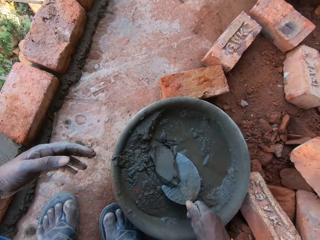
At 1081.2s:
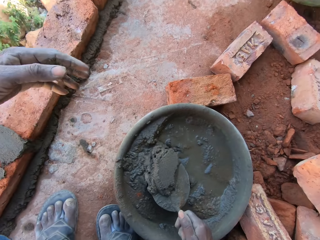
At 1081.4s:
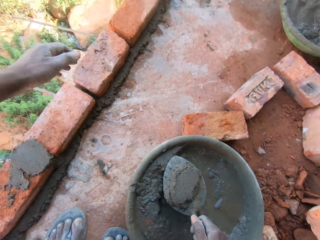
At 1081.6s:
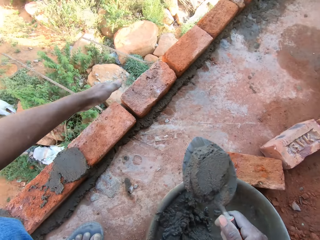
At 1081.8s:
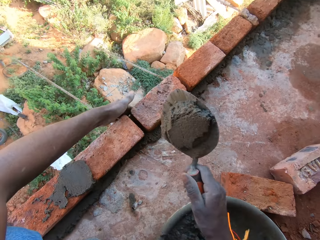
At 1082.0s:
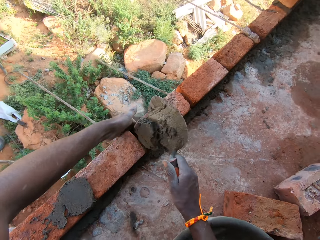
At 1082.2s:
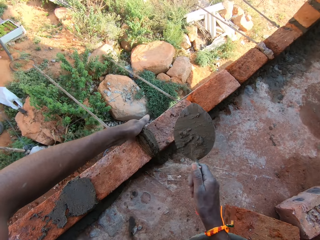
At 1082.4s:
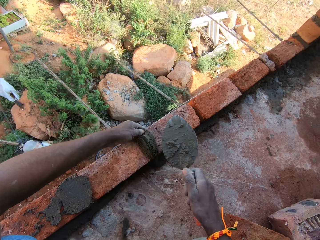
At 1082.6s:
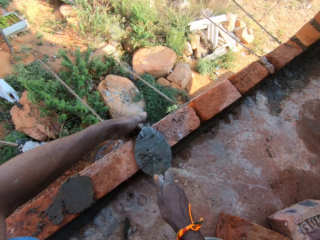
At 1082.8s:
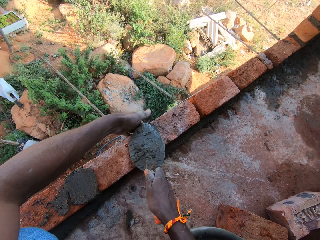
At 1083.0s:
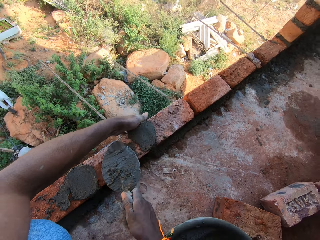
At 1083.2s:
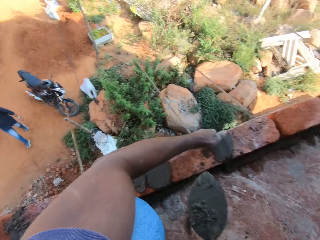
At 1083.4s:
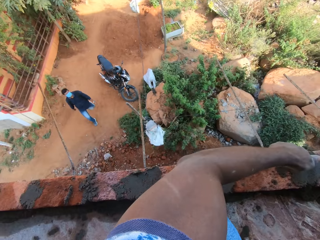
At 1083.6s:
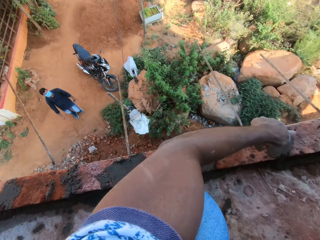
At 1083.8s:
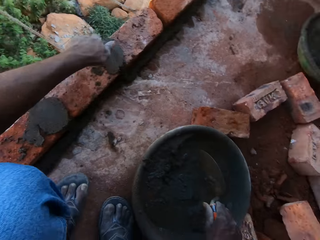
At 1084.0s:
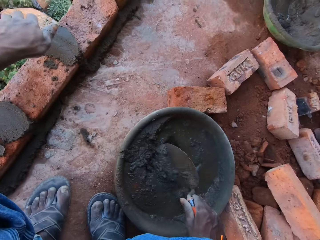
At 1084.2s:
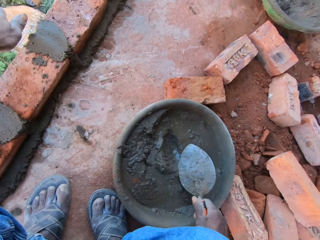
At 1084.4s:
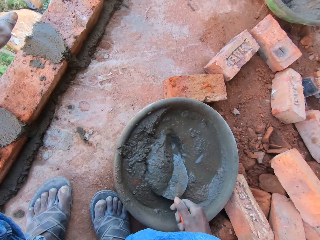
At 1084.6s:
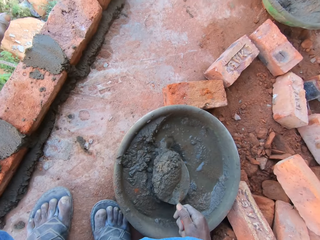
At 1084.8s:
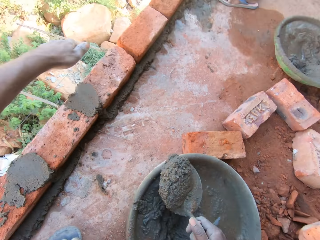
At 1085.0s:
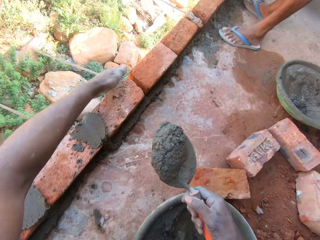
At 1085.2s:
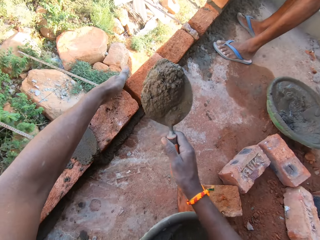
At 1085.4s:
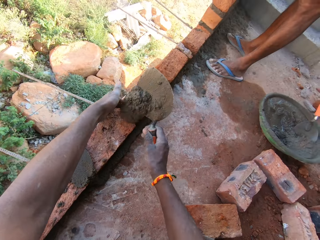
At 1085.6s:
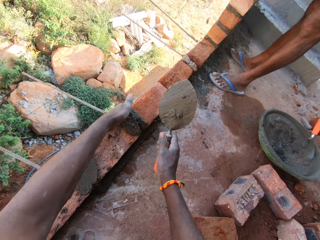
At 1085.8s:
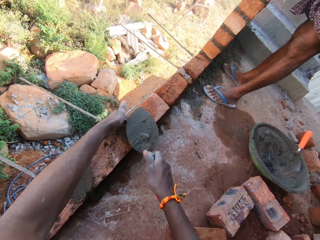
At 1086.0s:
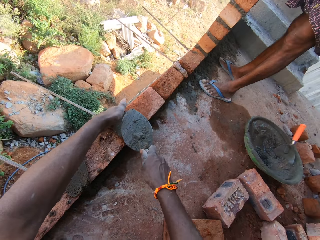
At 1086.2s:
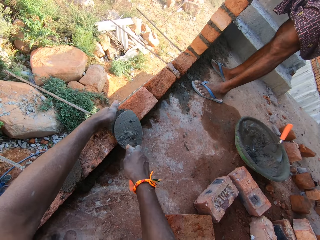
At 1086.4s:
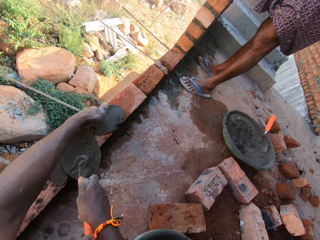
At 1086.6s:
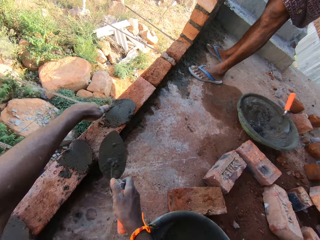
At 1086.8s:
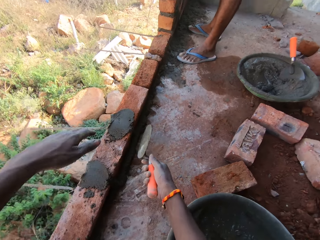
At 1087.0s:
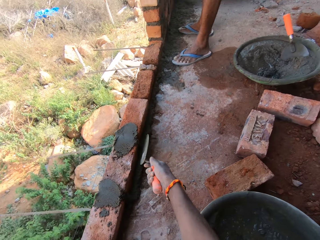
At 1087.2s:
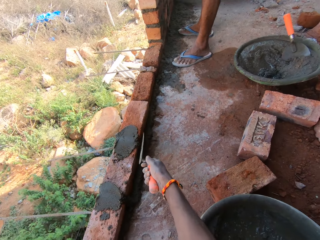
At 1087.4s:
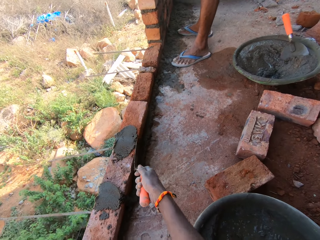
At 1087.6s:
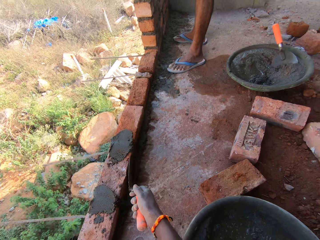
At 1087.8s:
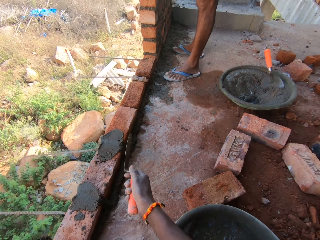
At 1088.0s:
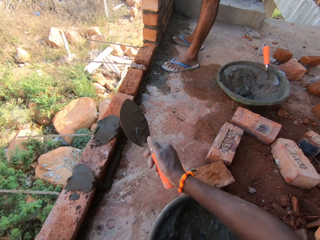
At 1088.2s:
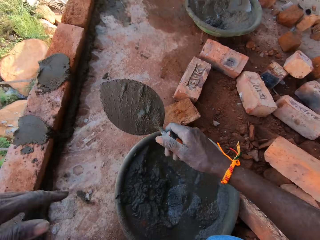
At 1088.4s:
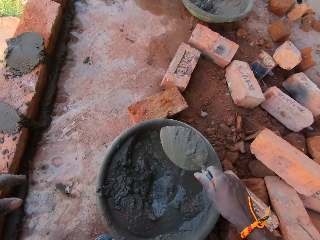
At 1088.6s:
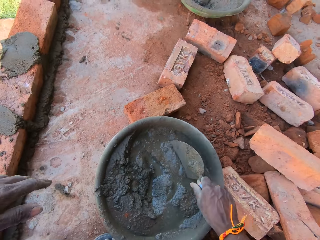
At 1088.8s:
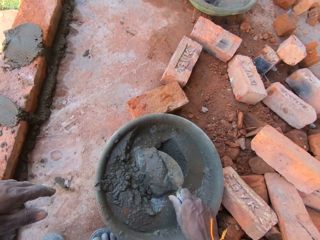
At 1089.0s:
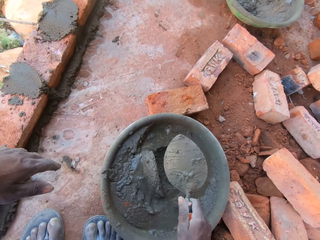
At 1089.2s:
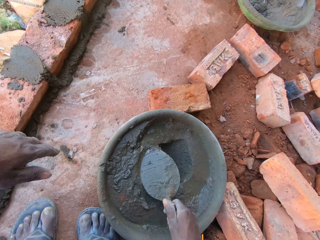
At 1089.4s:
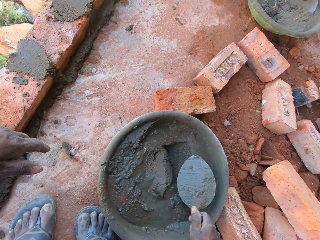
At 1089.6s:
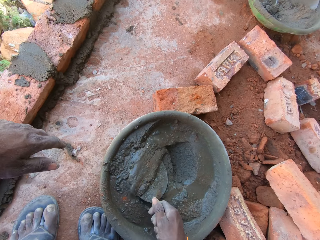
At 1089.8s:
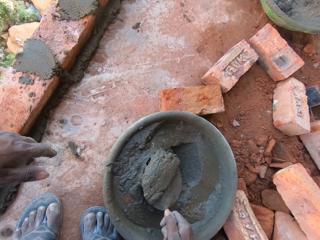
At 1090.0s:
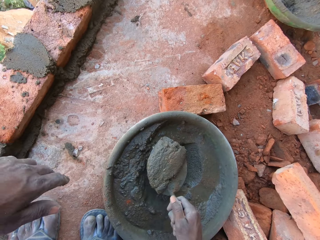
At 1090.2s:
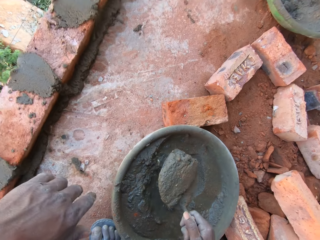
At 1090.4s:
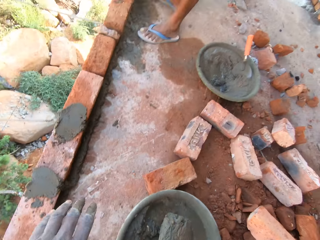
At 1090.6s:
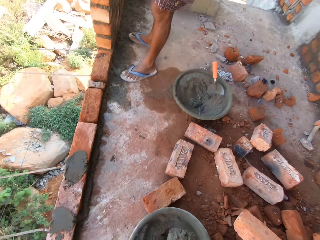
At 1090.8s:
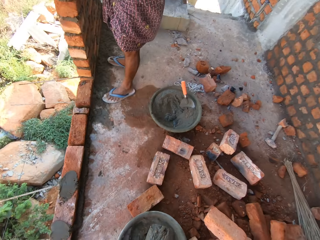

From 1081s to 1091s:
A person stands on the bricks. The camera wearer chops the sand. They scoop mortar in the basin with the trowel. They drop the mortar in the trowel on the brick. They smoothen the mortar on the brick with the trowel. They look around. They scoop the mortar in the basin with the trowel. They drop the mortar in the trowel on the brick. They smoothen the mortar with the trowel. They scoop the mortar in the basin with the trowel.

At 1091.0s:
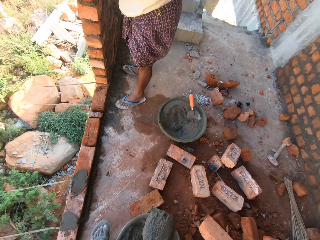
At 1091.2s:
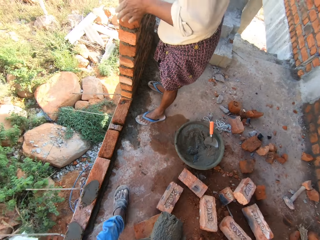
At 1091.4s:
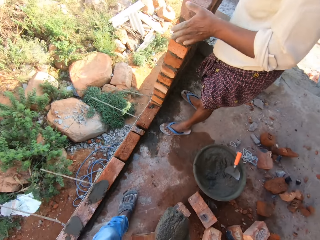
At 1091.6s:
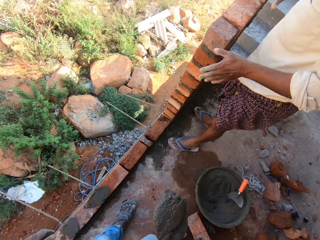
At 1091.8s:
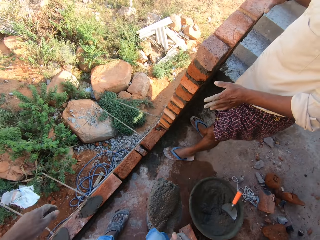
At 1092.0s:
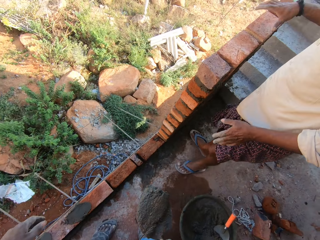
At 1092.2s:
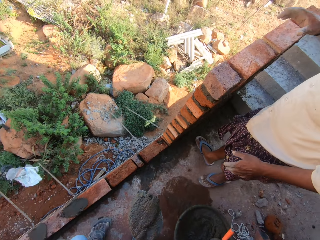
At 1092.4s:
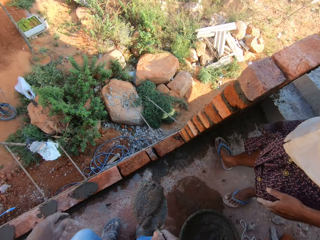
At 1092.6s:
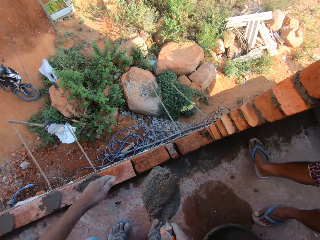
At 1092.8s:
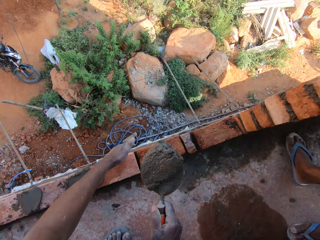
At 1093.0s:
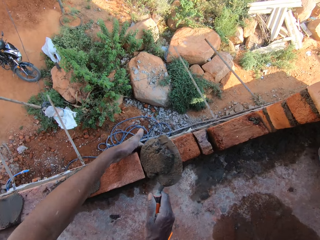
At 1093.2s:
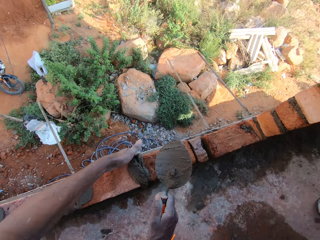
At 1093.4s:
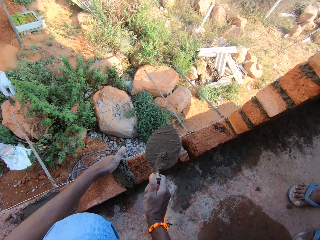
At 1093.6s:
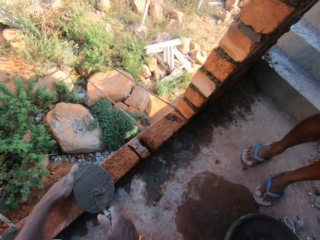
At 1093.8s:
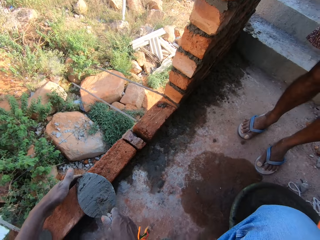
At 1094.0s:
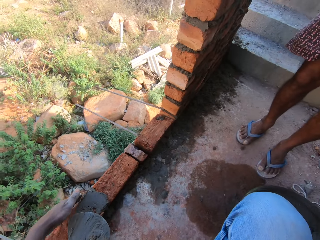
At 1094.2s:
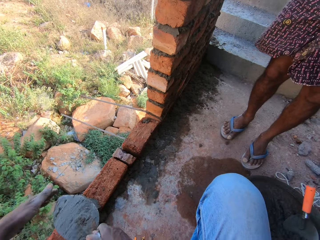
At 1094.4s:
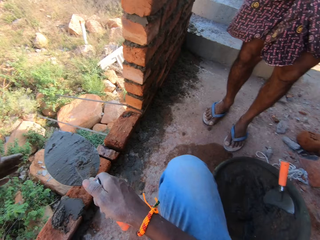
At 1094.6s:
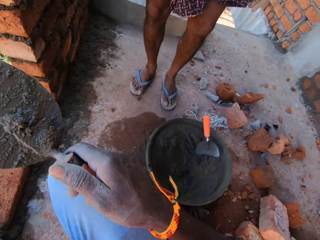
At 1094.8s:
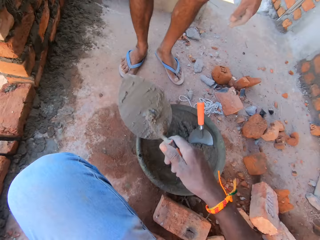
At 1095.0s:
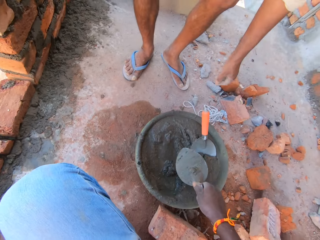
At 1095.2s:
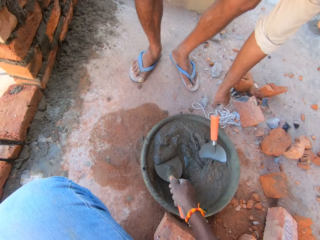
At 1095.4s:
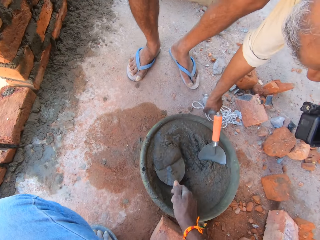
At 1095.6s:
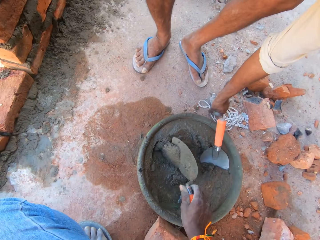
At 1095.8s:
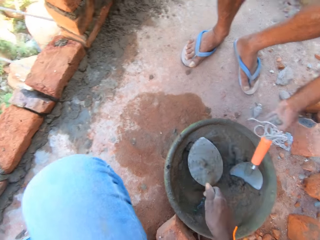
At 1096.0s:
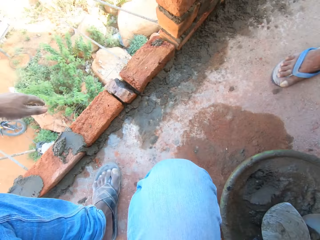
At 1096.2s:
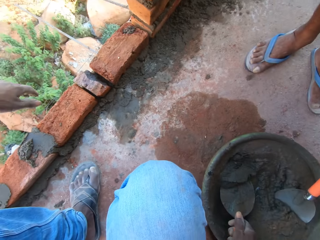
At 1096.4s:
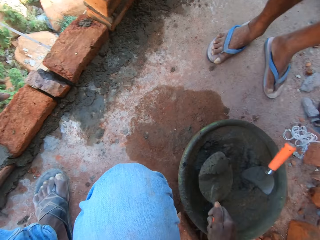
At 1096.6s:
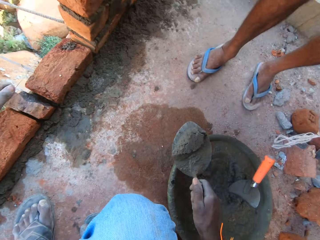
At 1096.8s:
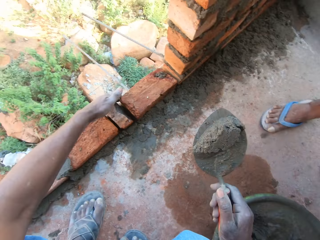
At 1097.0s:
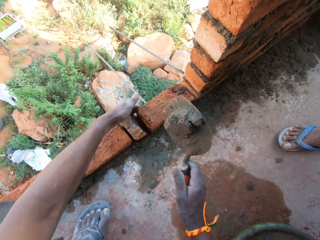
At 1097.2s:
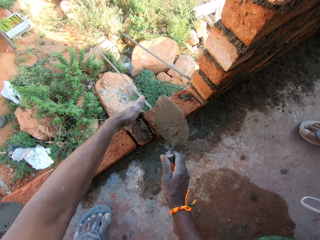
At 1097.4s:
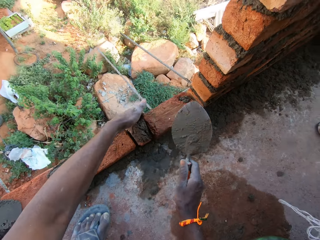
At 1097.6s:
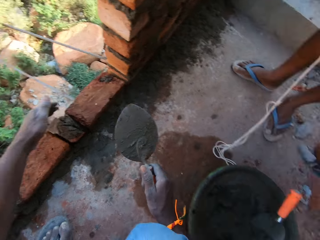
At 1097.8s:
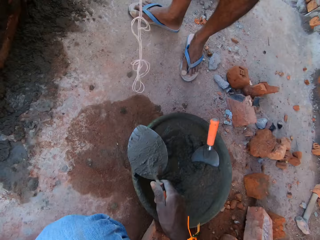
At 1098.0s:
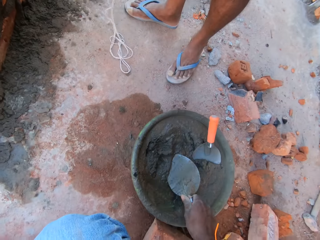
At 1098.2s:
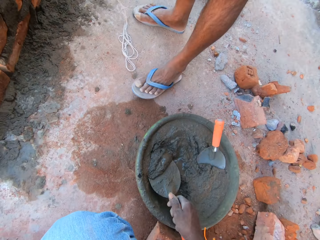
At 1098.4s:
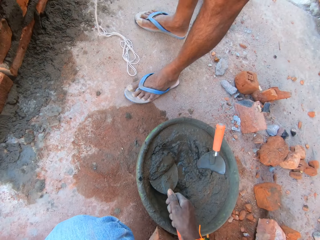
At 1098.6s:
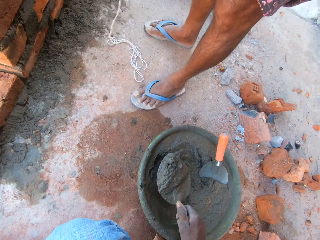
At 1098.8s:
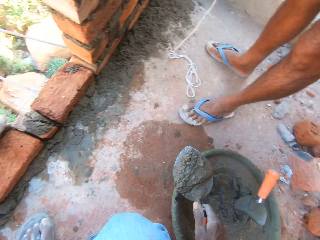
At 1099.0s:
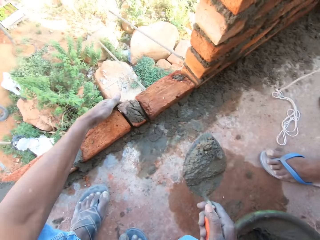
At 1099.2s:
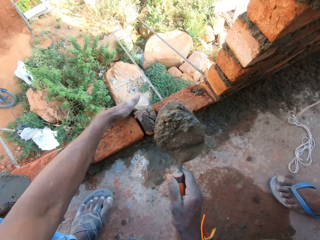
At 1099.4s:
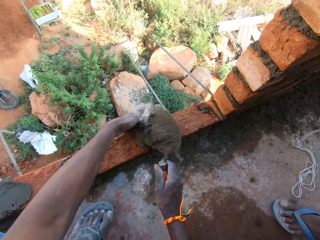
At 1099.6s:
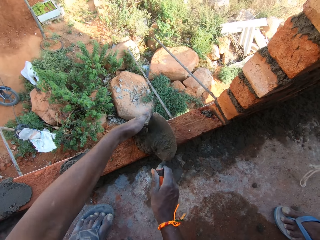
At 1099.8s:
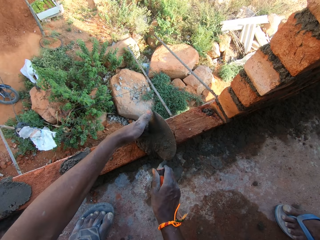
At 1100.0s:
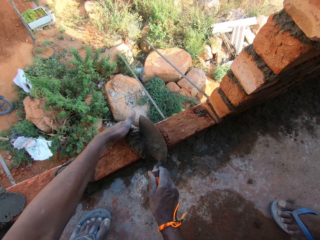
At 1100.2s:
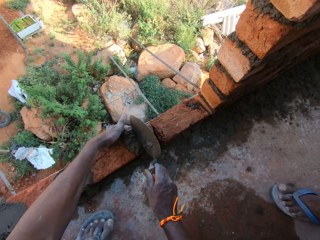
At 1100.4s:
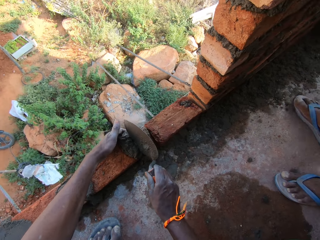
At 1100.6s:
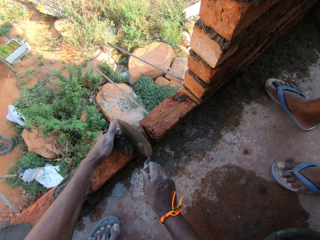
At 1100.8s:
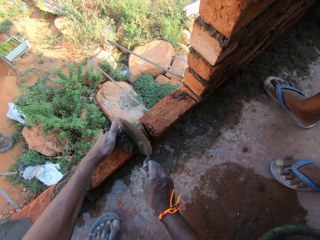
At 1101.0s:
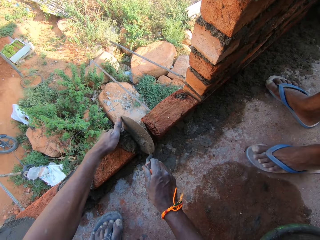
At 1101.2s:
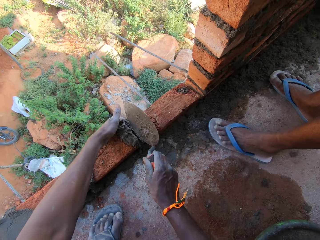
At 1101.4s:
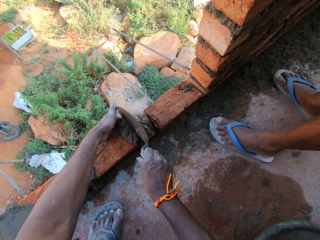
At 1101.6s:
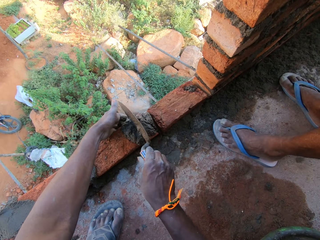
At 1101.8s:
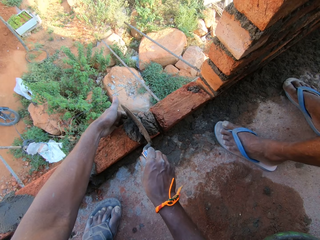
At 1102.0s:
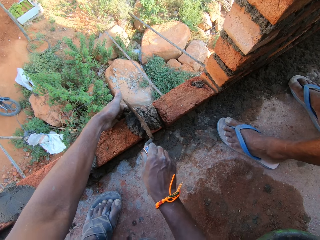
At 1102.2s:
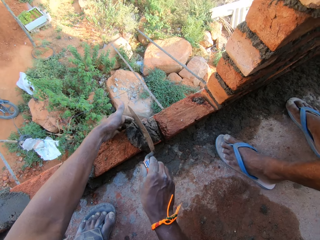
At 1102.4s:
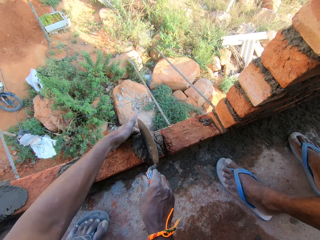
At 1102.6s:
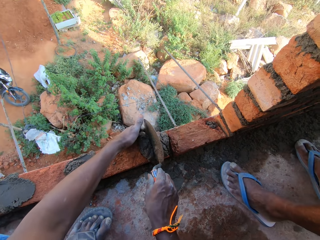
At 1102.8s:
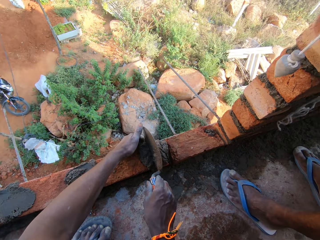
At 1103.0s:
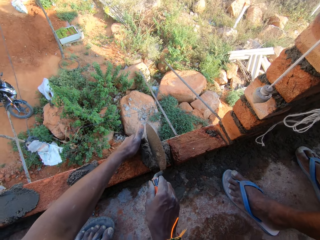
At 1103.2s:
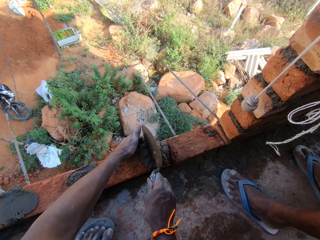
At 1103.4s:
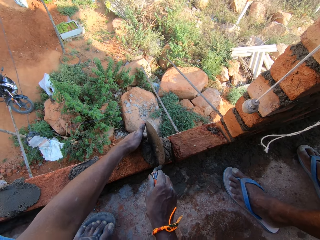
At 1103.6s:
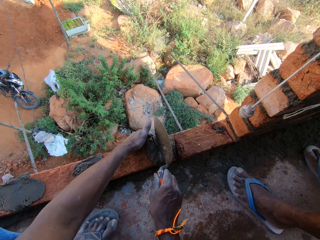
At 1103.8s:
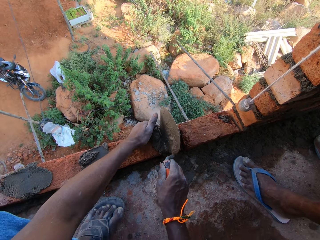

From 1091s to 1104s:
The camera wearer walks around. They drop mortar in the trowel on the brick. They smoothen the mortar with the trowel. They raise the right hand with the trowel. They collect a cement. A man bends to pick up a rope. The camera wearer puts the cement on the bricks. The man moves close to a brick wall.
